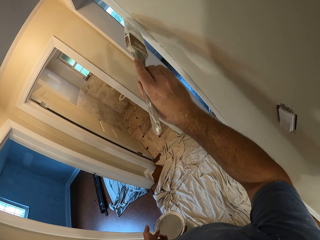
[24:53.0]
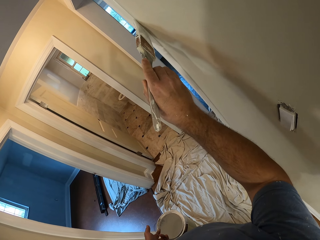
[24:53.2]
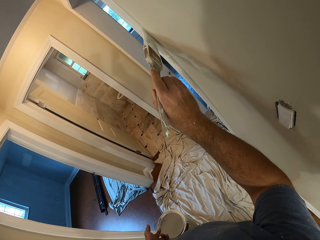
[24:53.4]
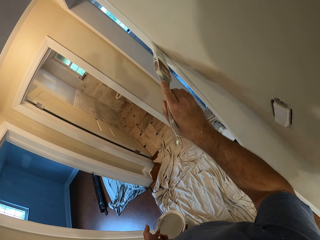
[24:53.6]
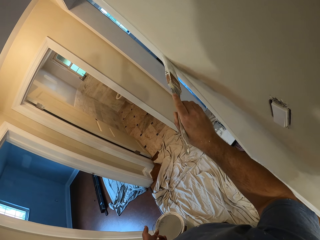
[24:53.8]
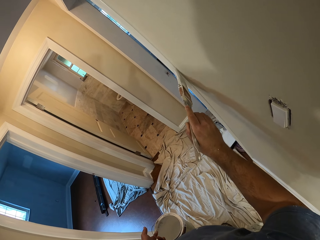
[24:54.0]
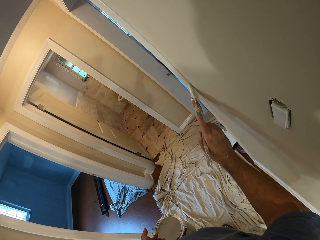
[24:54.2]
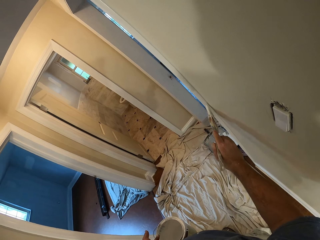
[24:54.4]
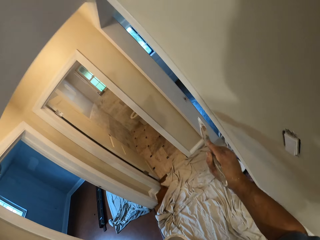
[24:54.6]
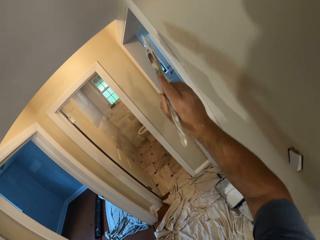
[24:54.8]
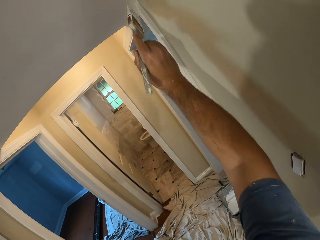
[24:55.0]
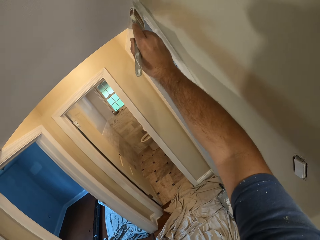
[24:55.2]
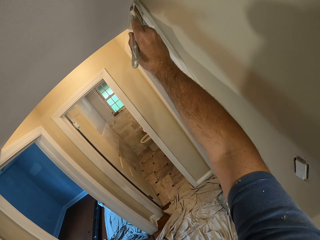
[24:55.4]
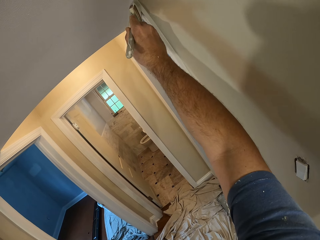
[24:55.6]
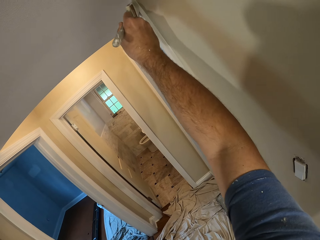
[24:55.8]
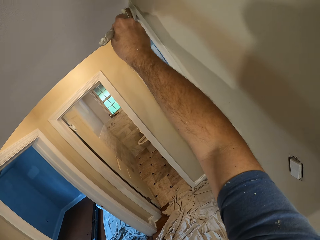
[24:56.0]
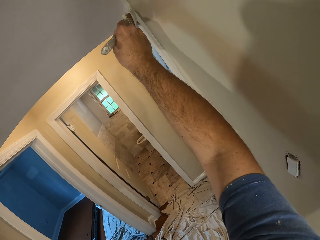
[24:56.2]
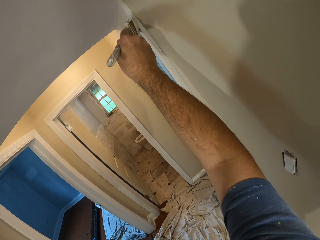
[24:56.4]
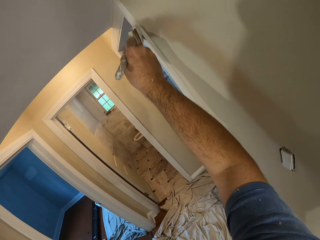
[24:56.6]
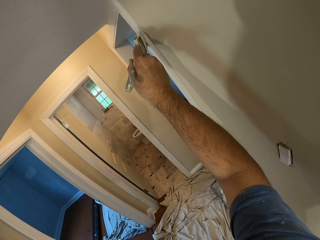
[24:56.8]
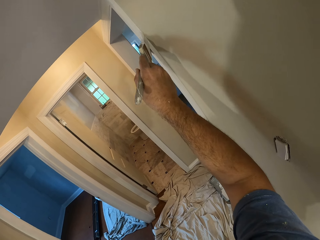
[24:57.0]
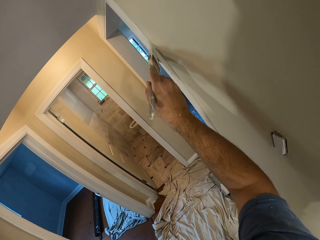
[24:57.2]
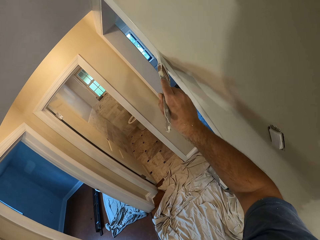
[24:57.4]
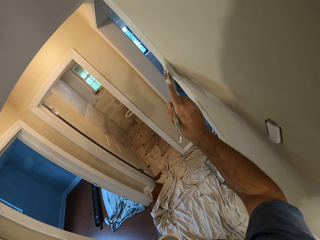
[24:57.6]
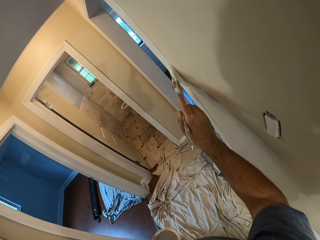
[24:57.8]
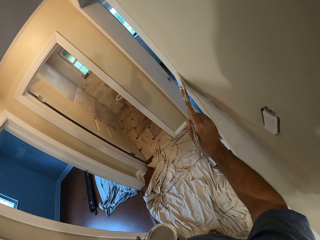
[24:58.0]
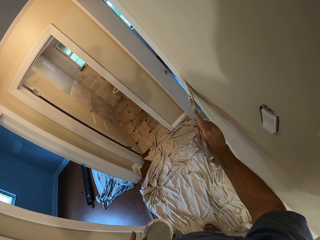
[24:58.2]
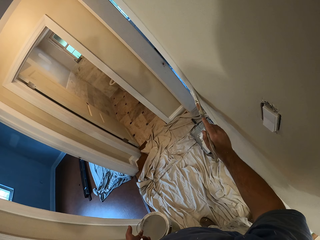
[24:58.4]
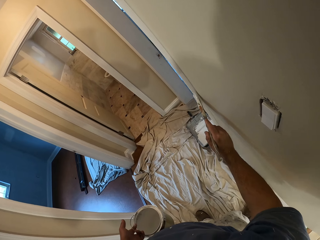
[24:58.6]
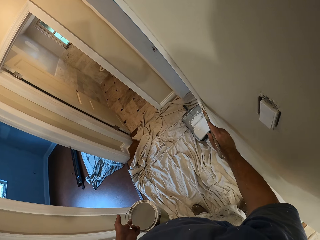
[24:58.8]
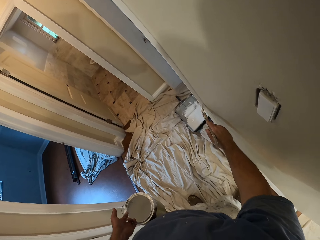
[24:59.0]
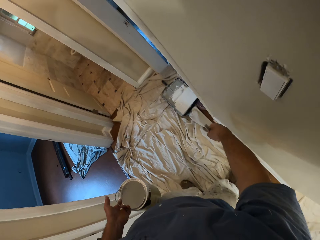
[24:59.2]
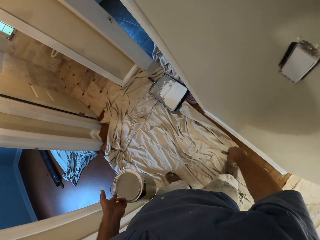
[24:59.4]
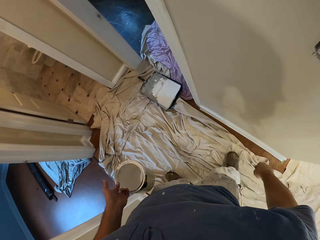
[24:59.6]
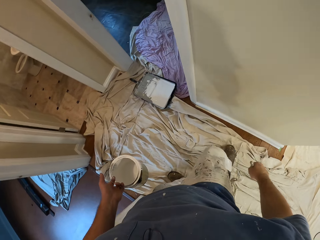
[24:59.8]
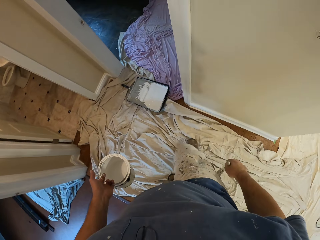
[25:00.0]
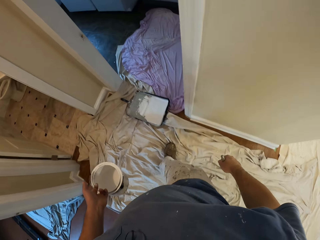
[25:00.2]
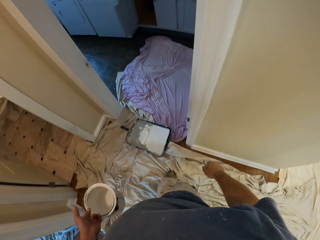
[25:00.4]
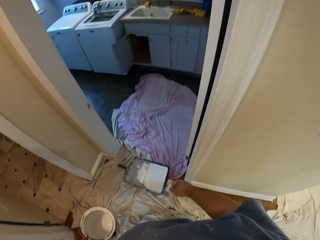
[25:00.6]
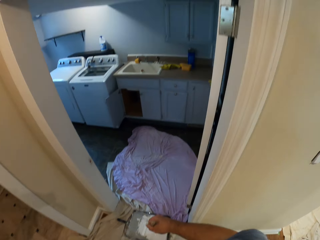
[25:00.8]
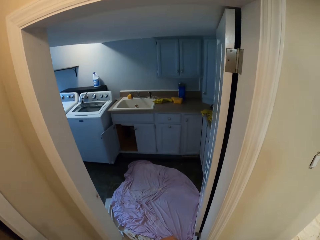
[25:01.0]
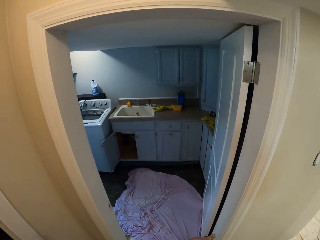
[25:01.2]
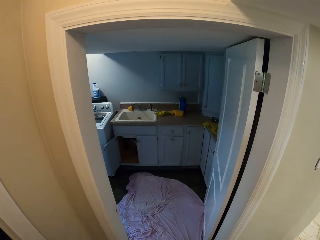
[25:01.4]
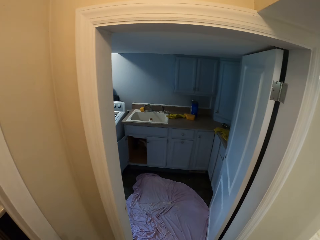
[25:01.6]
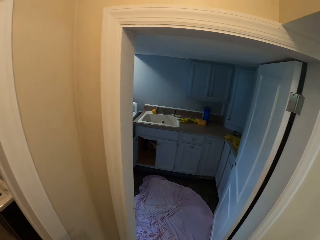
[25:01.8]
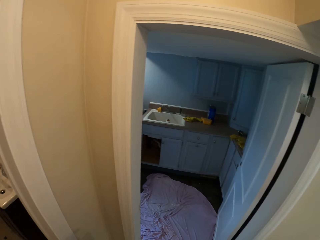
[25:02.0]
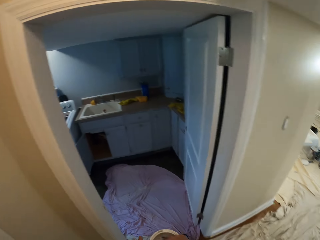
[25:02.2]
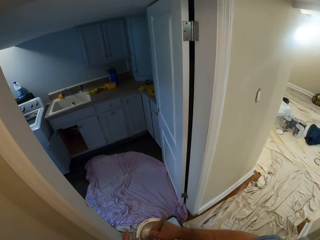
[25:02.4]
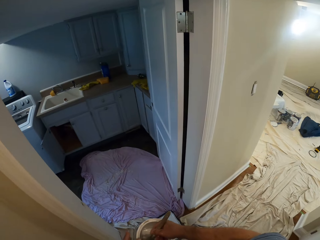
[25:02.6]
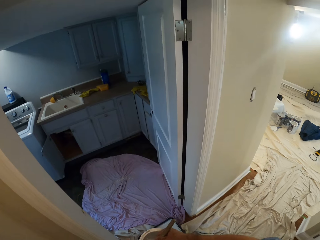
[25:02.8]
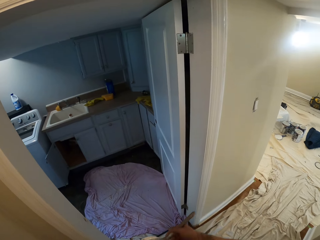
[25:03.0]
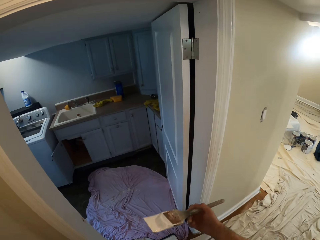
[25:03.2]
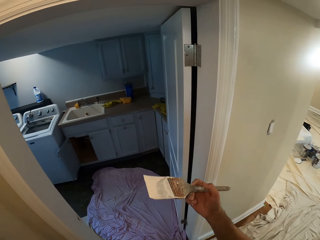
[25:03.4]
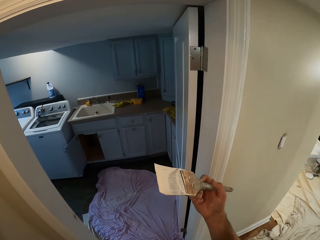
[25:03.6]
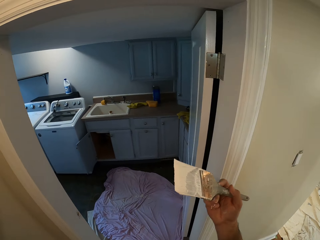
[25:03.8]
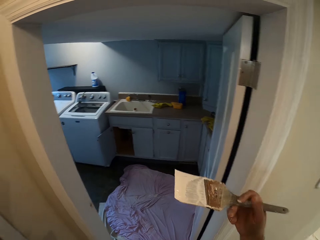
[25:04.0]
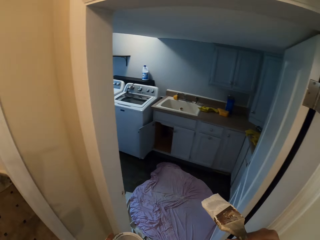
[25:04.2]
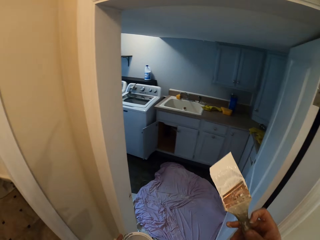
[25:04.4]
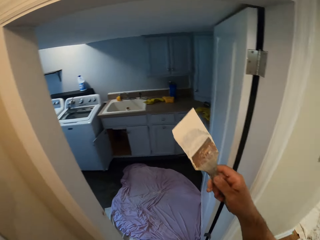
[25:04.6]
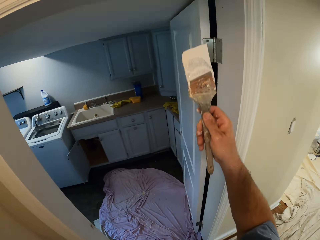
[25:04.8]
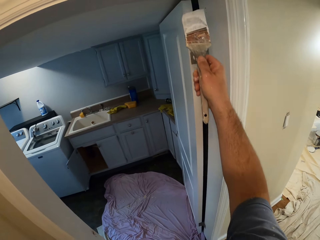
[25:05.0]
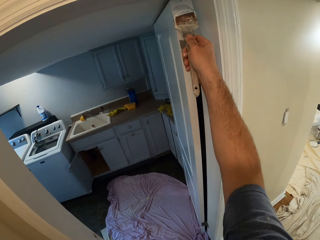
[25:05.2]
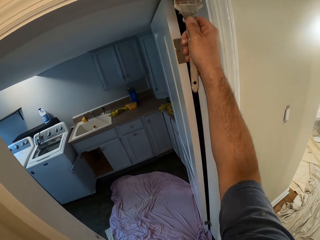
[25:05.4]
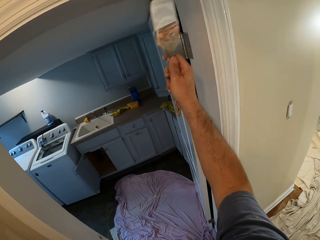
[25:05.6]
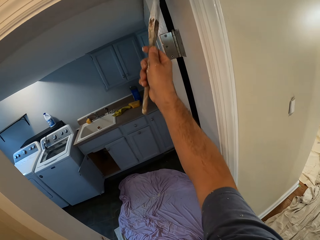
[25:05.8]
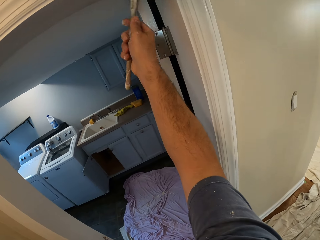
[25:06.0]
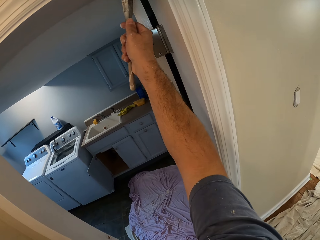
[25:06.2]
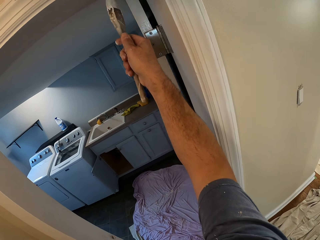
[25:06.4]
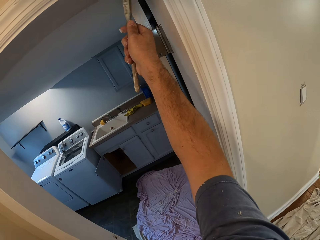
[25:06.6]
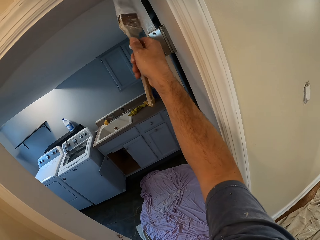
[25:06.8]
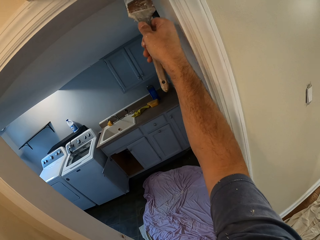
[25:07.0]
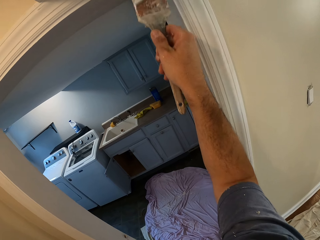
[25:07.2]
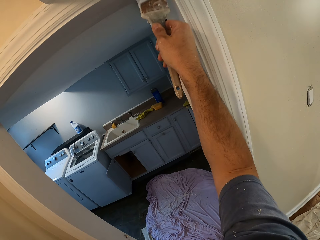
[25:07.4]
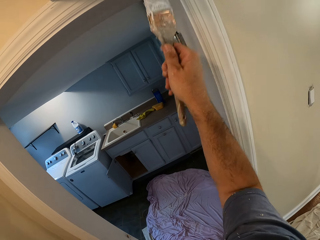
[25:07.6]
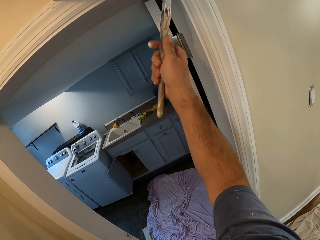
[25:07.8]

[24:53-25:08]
The camera wearer walks. They dip the paint brush into the paint. They remove the paint brush from the paint container. They apply paint on the door post.

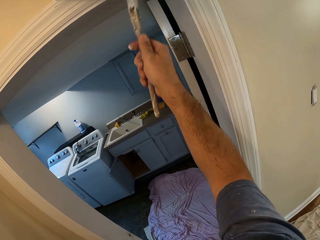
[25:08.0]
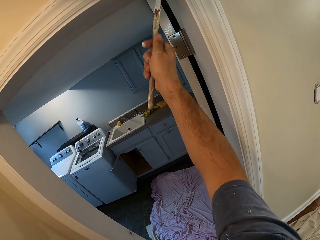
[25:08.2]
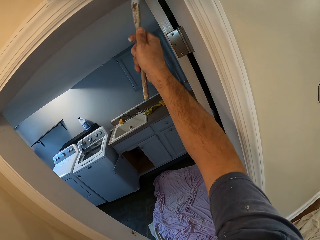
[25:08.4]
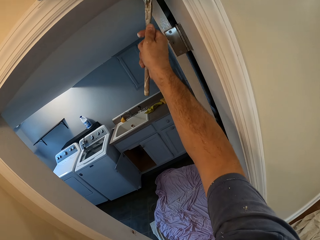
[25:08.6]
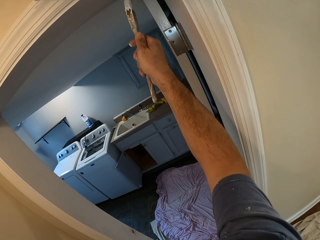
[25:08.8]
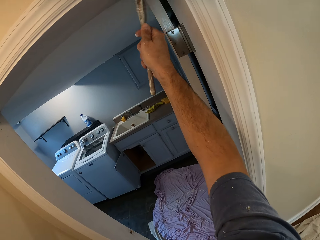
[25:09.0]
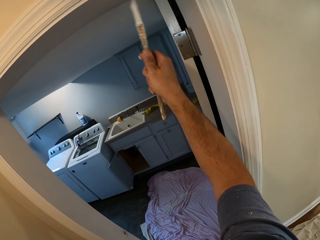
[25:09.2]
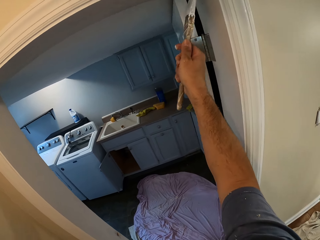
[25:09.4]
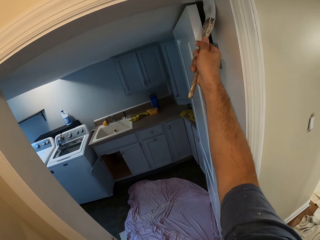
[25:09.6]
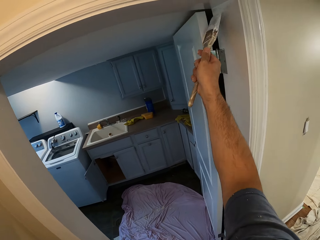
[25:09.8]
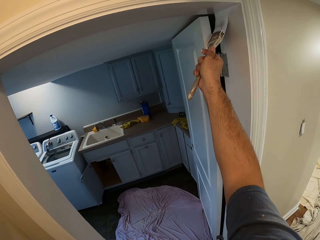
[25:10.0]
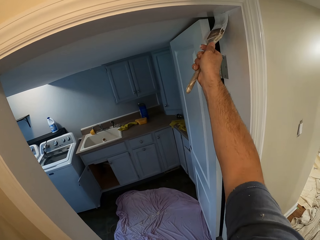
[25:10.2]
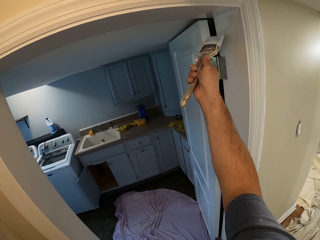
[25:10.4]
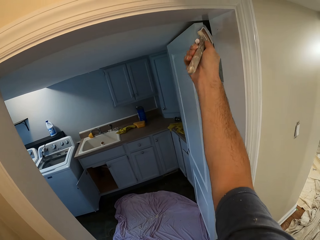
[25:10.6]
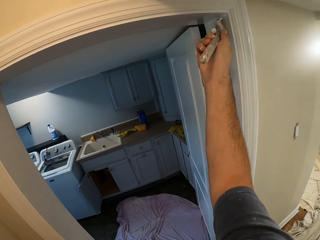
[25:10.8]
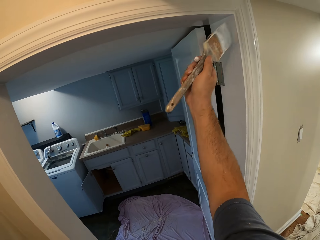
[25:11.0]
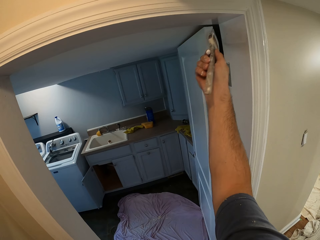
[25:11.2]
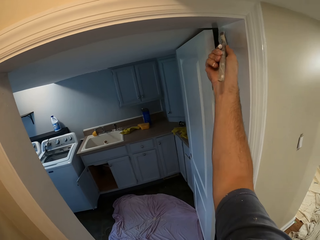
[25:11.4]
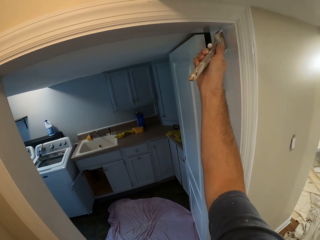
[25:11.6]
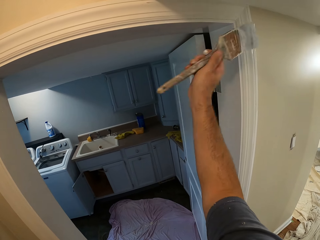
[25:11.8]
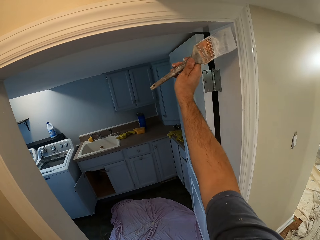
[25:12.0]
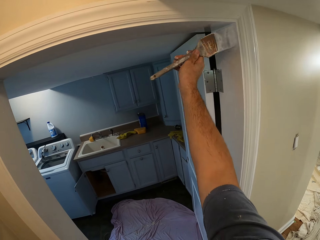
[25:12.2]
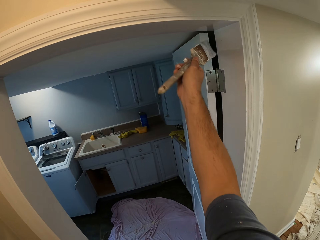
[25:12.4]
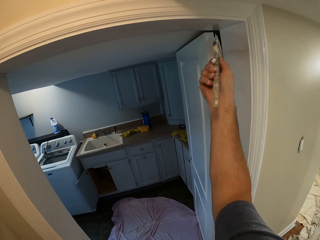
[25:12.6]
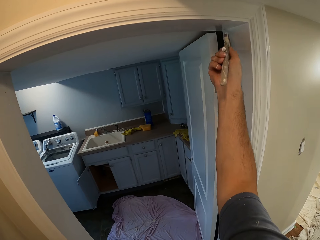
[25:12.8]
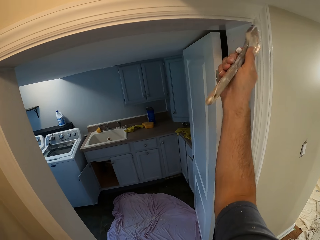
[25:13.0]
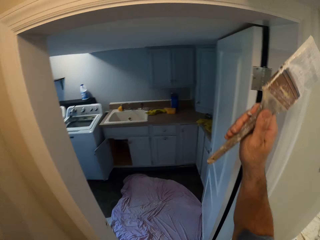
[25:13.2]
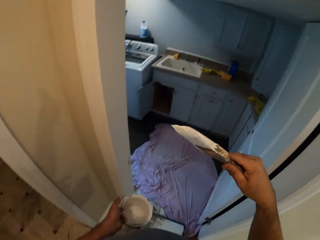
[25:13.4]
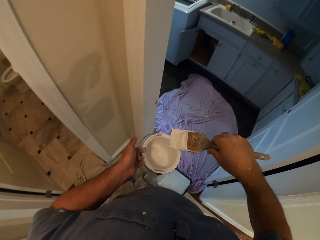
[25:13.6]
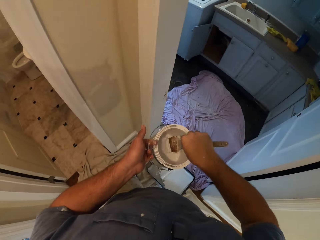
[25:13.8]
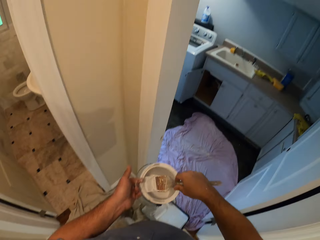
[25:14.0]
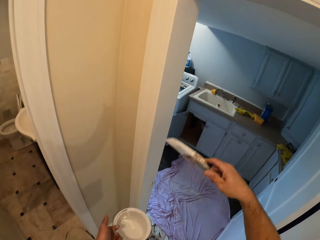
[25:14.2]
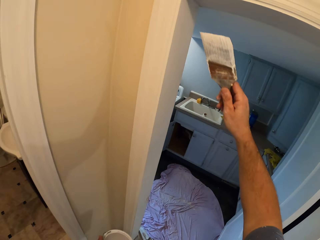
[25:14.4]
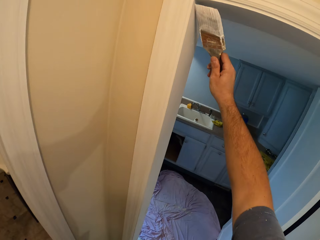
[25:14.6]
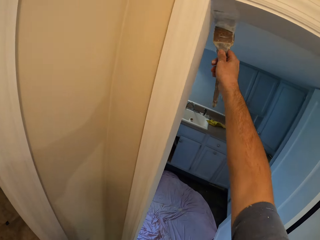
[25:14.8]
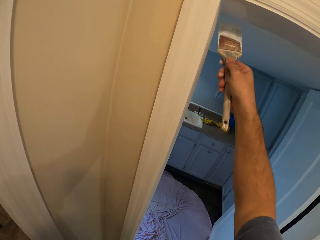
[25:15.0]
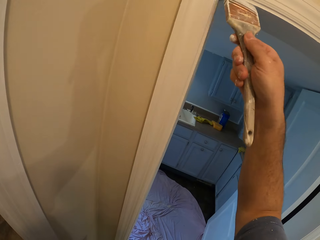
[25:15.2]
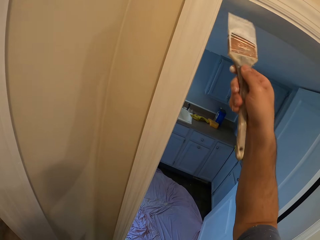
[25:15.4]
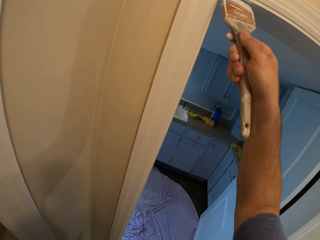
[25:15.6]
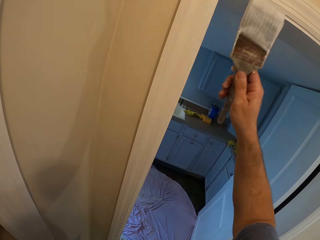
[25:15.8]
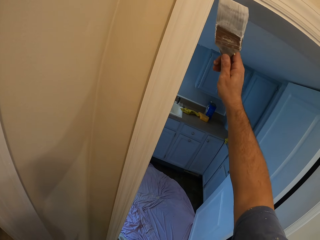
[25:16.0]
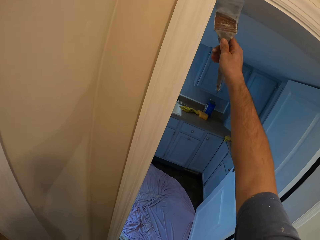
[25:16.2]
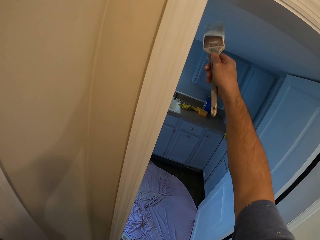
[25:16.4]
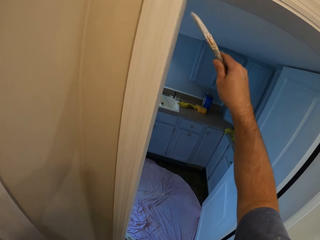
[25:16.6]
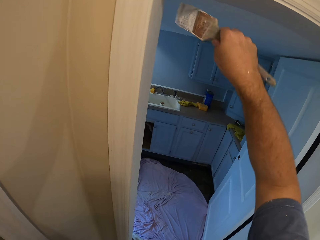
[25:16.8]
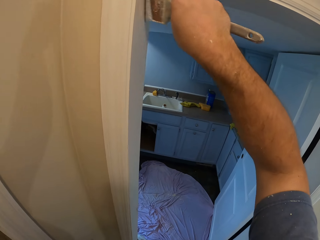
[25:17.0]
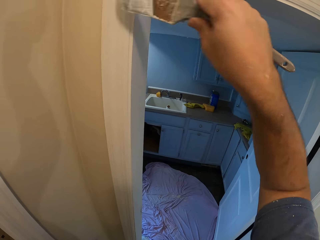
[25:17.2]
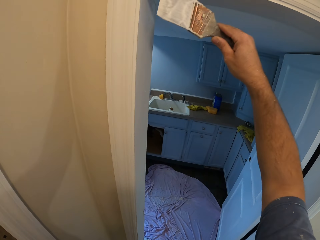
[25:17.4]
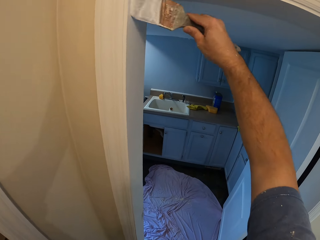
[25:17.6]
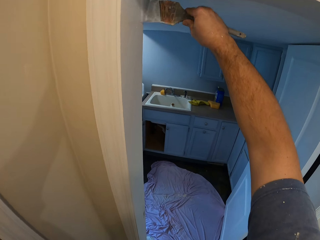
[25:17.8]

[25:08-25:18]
The camera wearer dips the paint brush inside the paint on his left hand. He removes the paint brush from the paint. He paints the entrance of the room with the paint brush.
